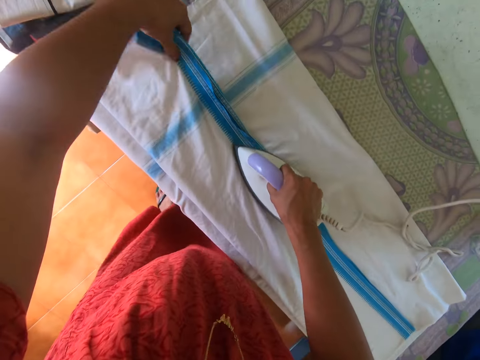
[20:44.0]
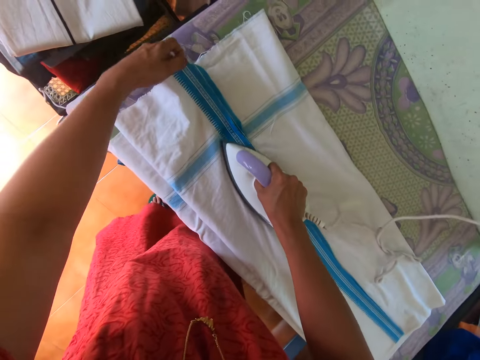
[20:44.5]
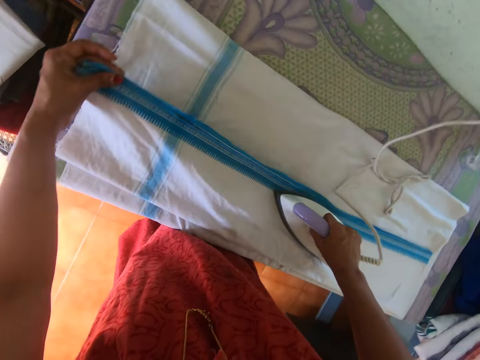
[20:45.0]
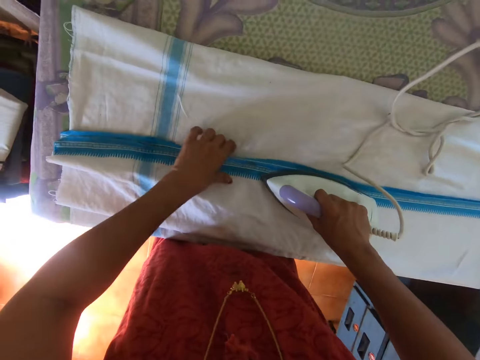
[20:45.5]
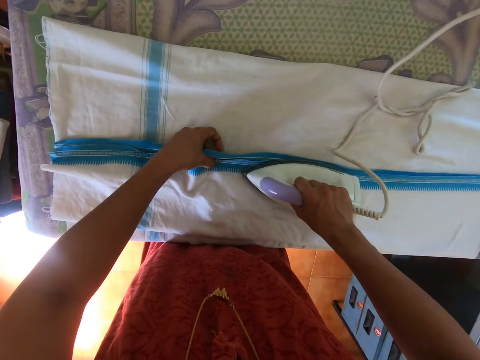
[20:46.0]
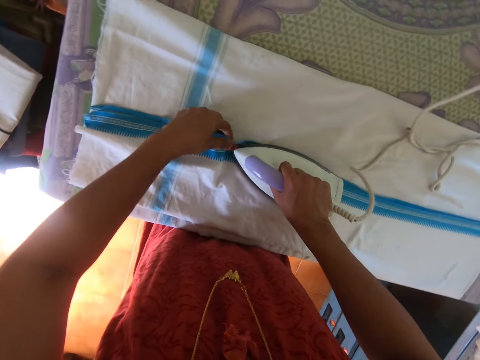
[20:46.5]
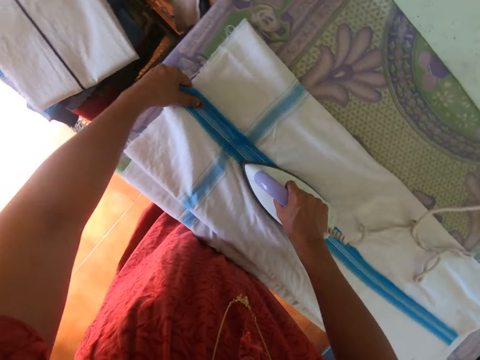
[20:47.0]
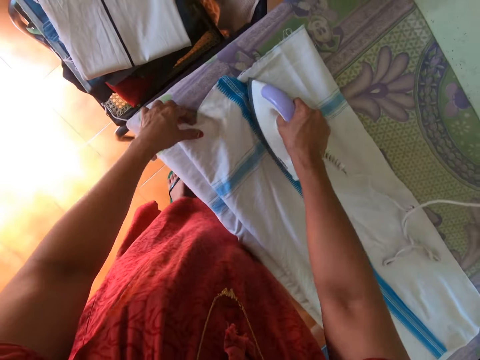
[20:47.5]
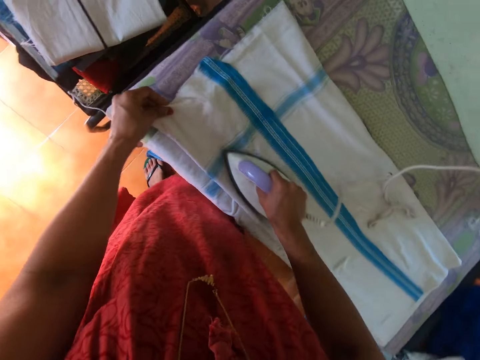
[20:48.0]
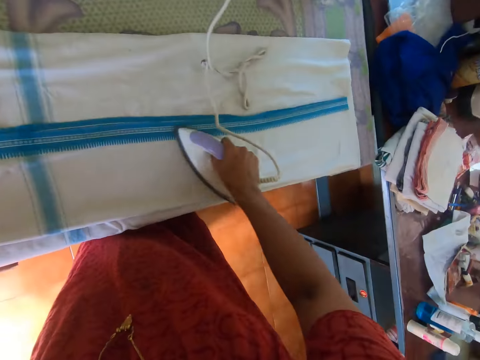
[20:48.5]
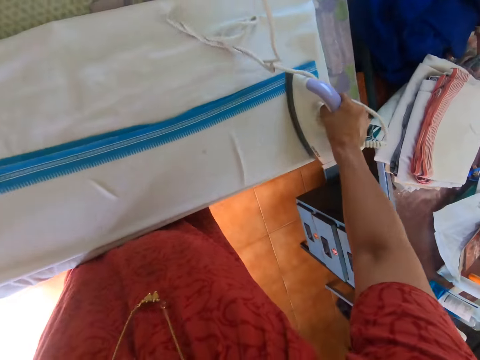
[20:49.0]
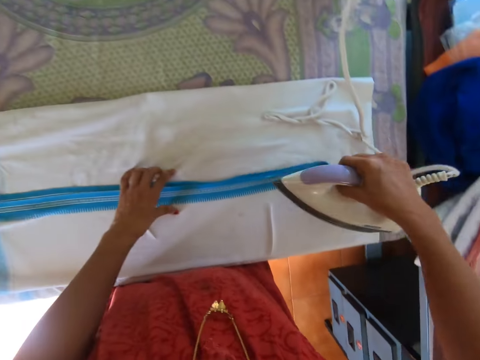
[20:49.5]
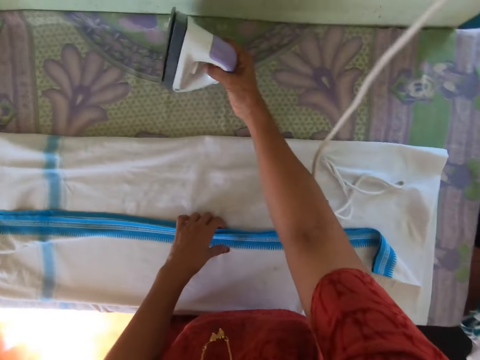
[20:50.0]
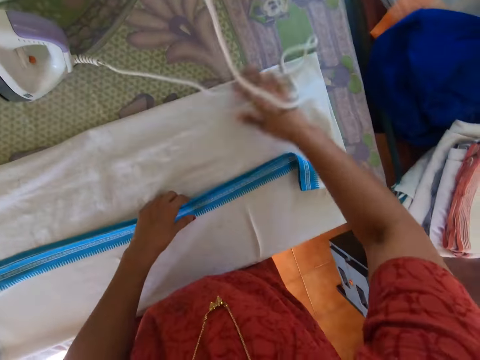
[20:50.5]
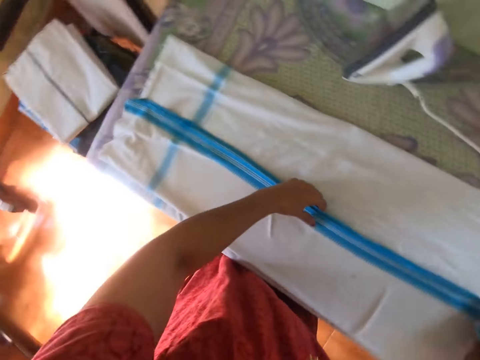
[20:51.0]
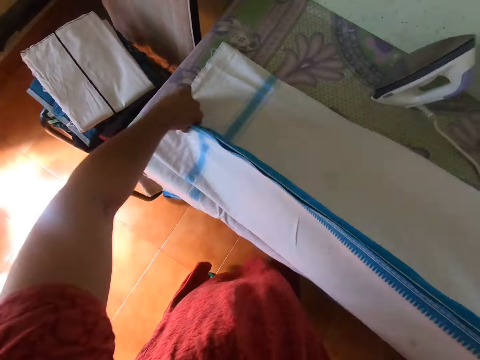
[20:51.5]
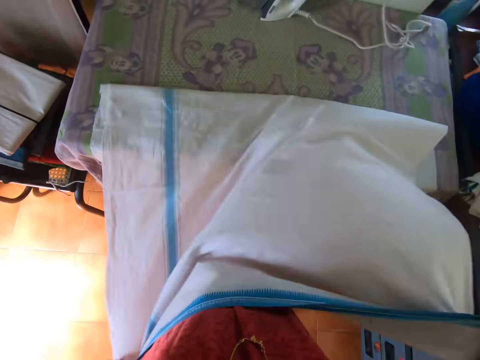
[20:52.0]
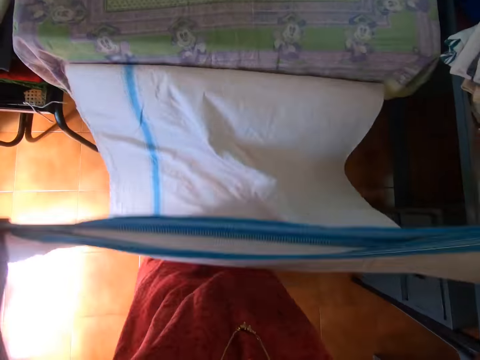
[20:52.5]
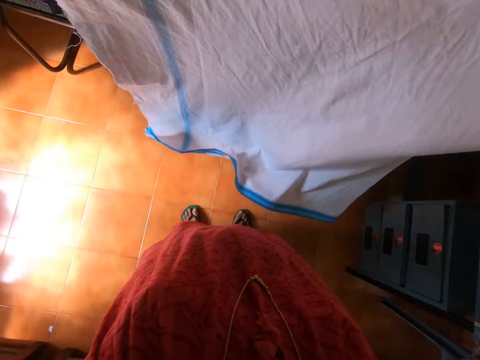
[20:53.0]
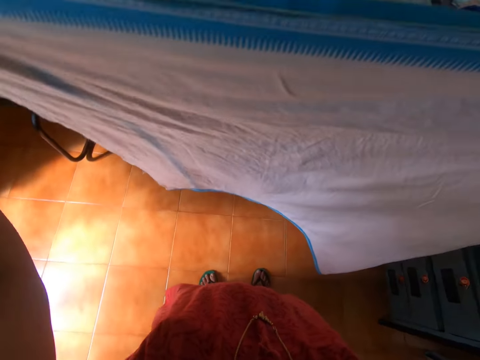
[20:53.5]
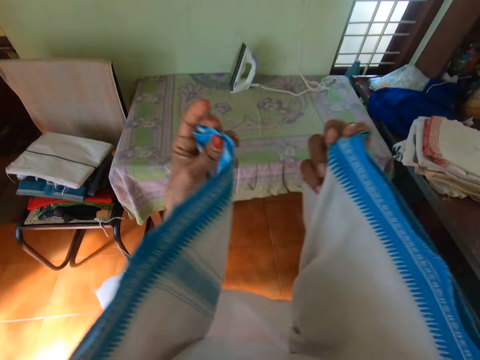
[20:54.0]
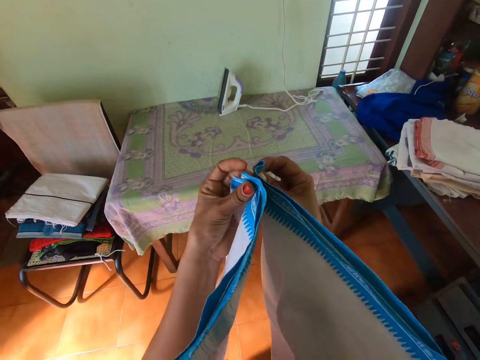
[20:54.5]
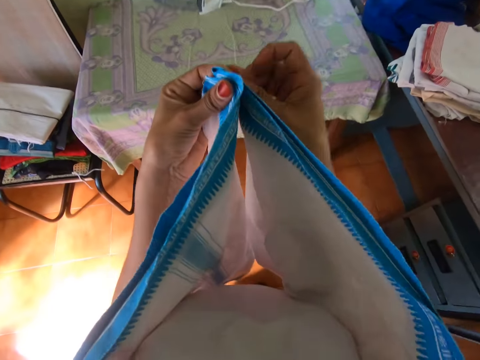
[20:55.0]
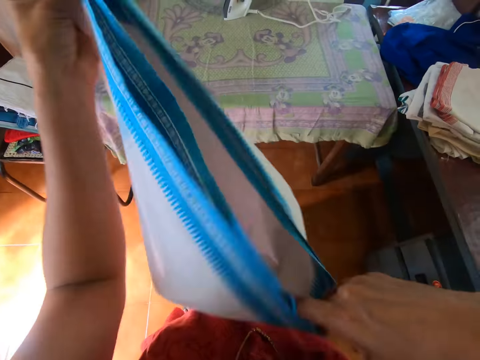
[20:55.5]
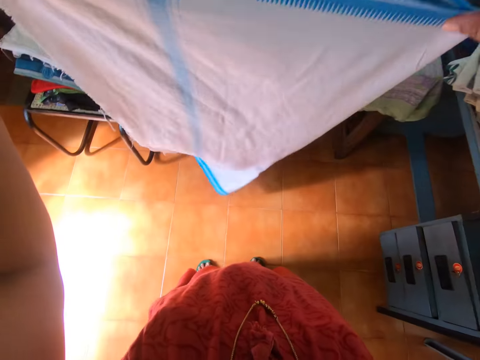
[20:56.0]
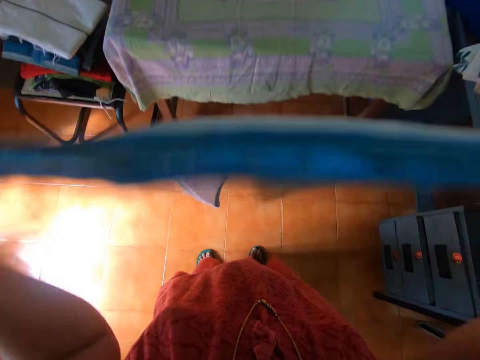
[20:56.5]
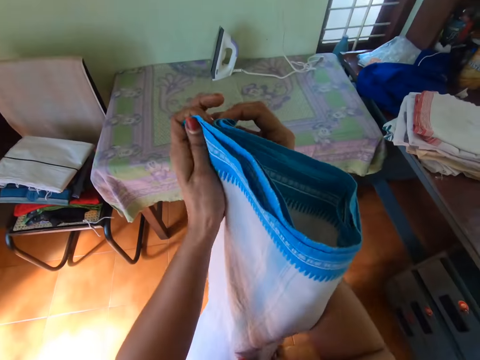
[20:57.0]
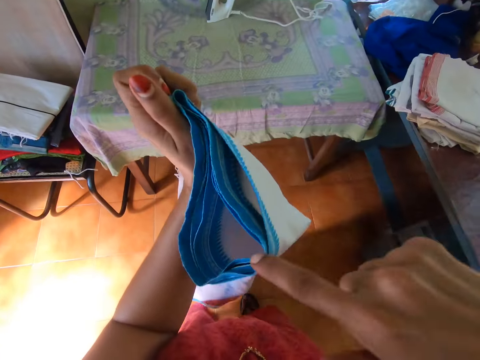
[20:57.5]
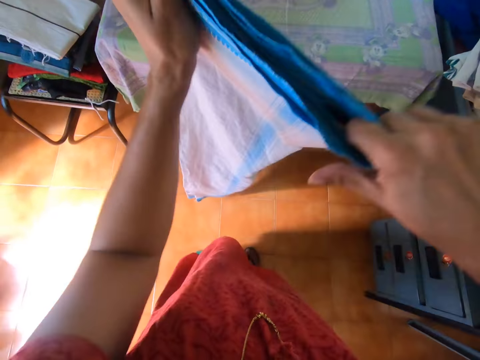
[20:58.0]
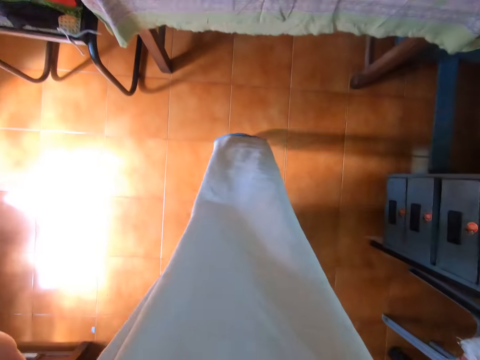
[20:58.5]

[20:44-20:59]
The camera wearer adjusts the cloth on the table with her left hand. She irons the cloth with the right hand. She aligns the cloth with the left hand. She irons the cloth with the right hand. She drops the iron on the table with her right hand. She adjusts the cloth on the table with both hands. She carries the cloth from the table with both hands. She folds the cloth with both hands. She folds the cloth again.

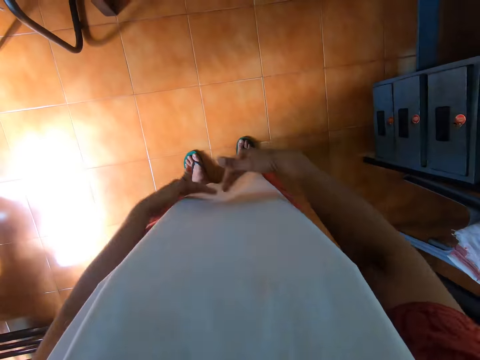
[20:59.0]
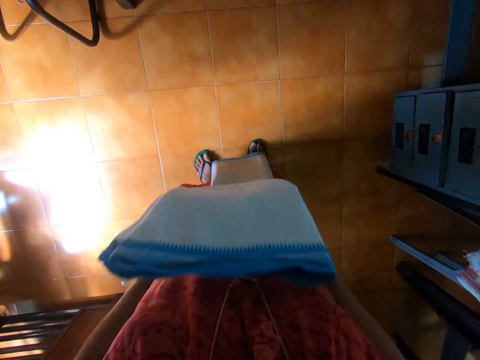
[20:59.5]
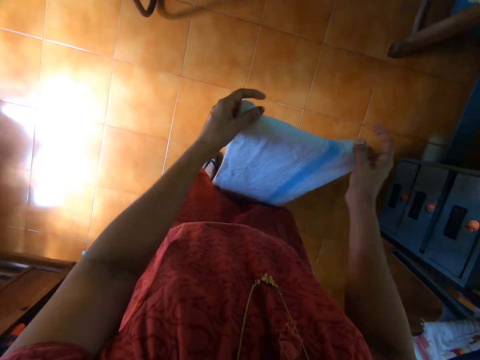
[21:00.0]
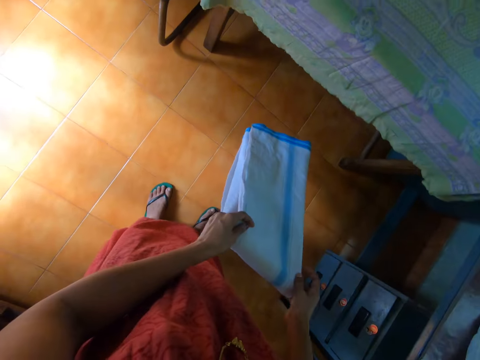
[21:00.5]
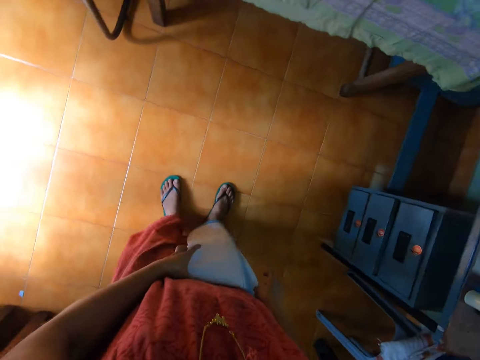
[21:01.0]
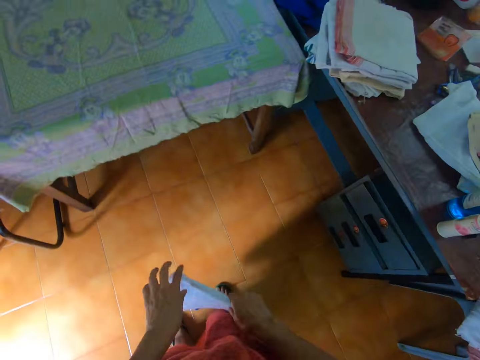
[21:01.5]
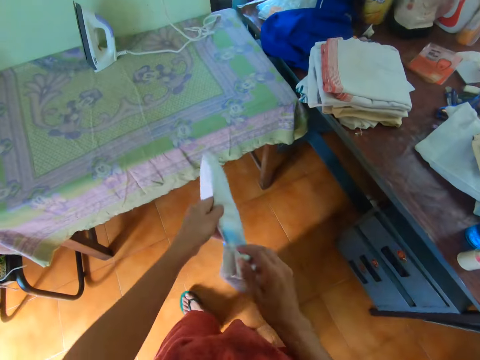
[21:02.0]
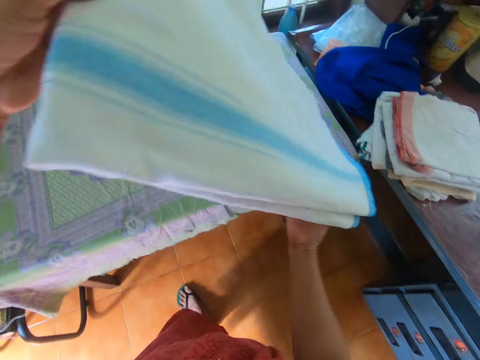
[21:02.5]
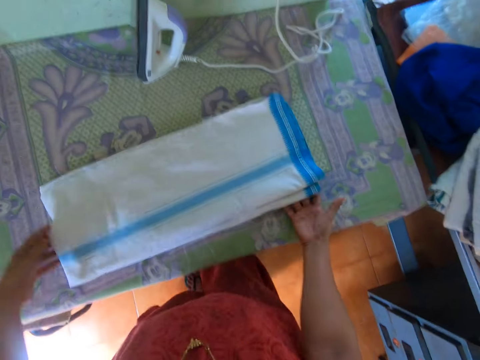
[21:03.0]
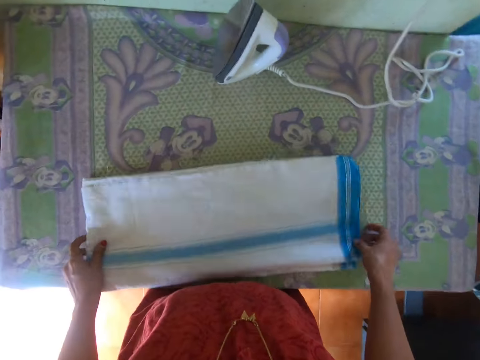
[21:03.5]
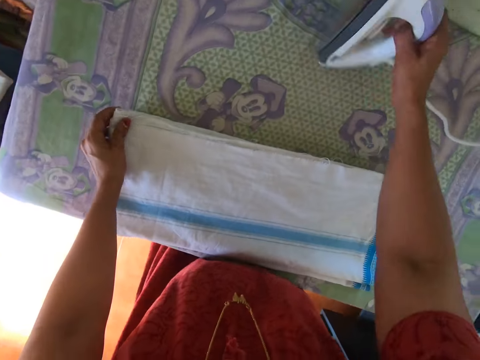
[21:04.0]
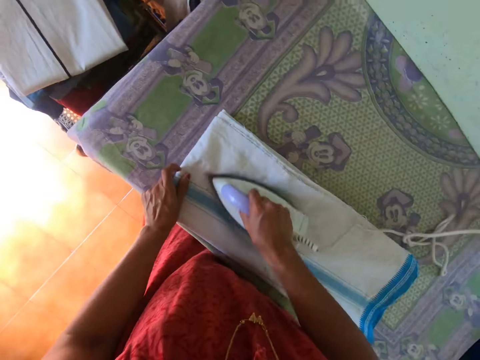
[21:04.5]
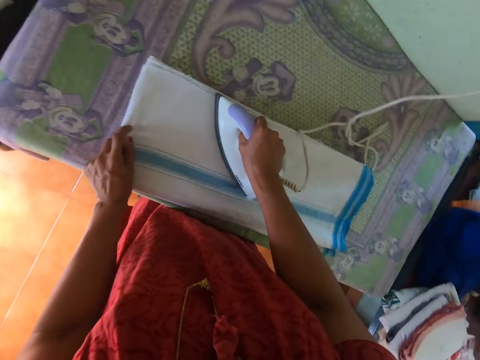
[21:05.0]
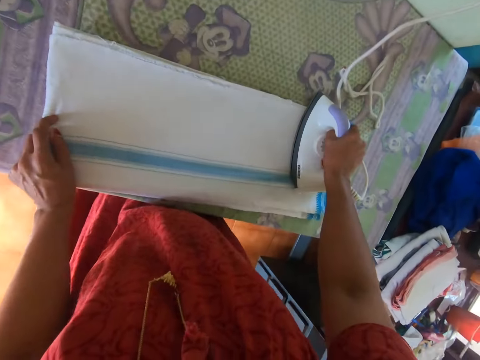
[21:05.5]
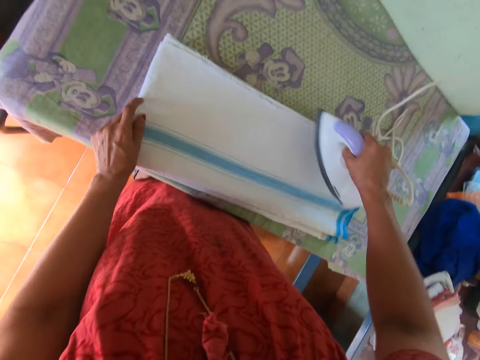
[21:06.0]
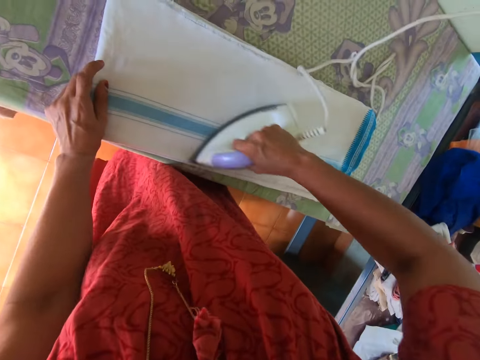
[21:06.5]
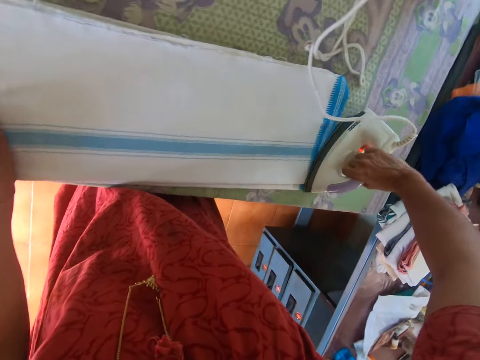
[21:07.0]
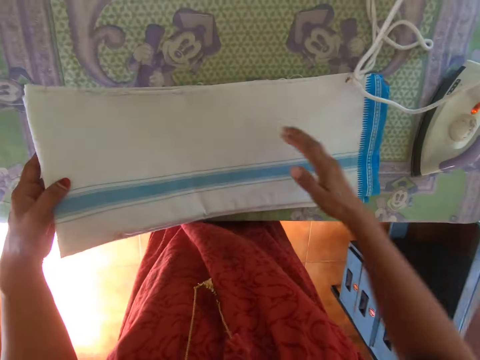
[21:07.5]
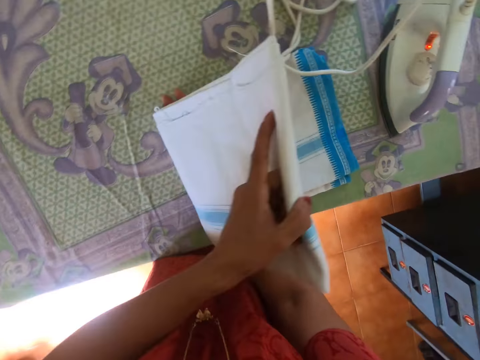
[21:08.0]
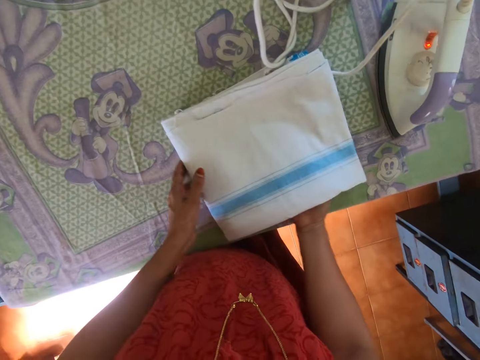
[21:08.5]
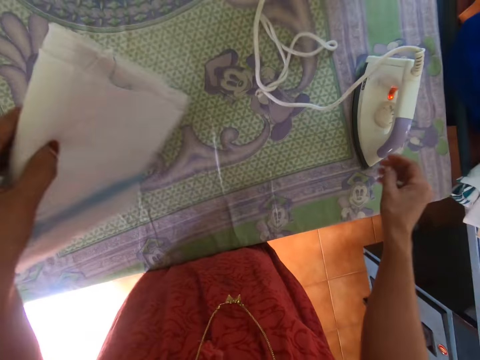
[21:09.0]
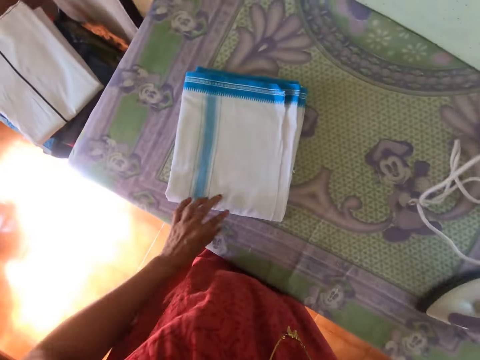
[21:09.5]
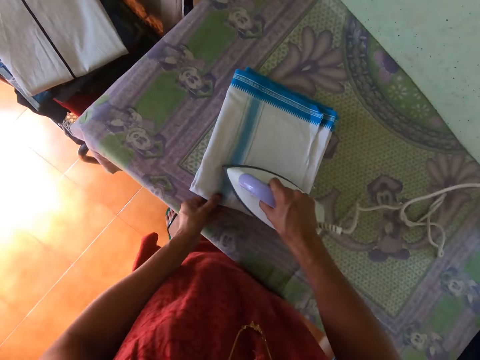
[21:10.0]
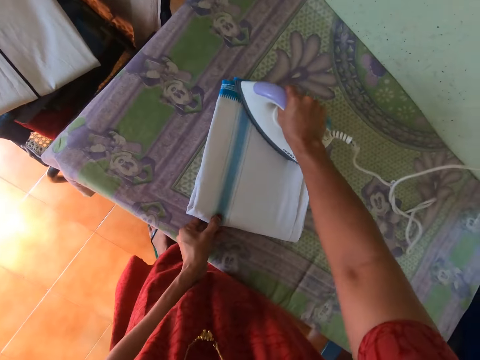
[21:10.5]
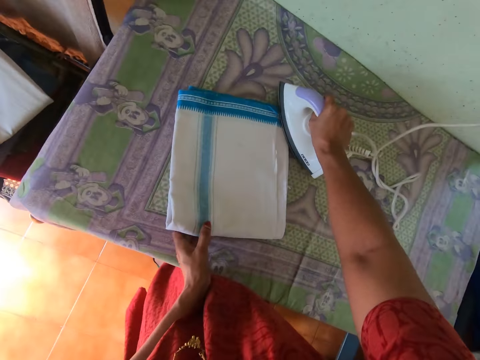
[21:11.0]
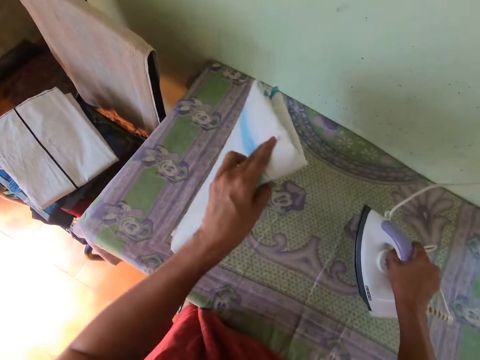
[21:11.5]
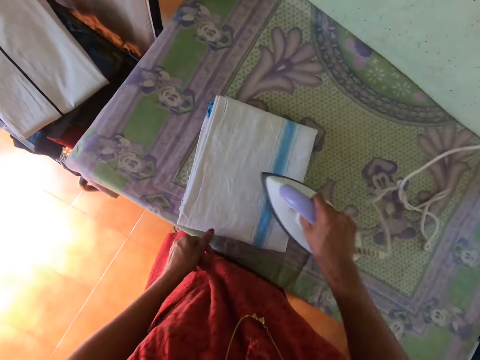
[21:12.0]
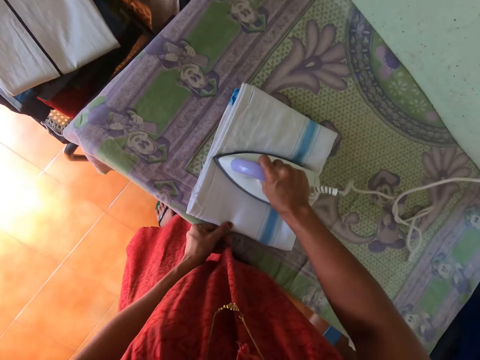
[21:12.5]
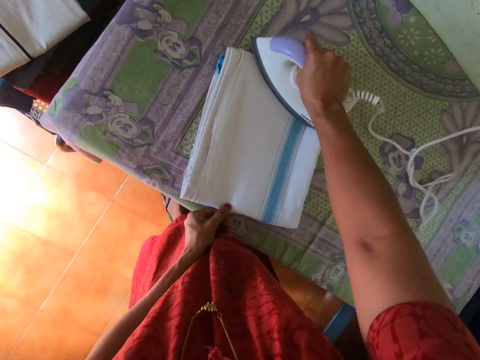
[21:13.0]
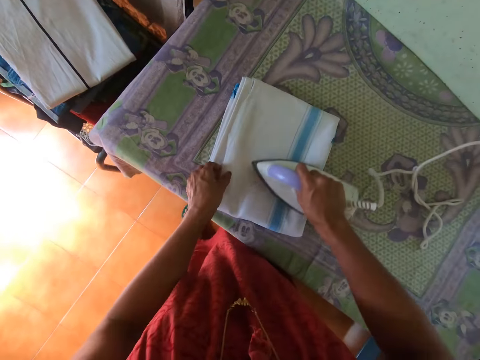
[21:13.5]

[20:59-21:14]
The camera wearer folds the cloth with both hands. She walks ahead. She drops the cloth on the table with both hands. She carries the iron from the table with her right hand. She irons the cloth with the iron in her right hand. She drops the iron on the table with her right hand. She folds the cloth with both hands. She carries the cloth from the table with her left hand. She turns the cloth with the left hand. She drops the cloth on the table with her left hand. She carries the iron from the table with her right hand. She irons the cloth with the iron in her right hand. She carries the cloth from the table with her left hand. She drops the cloth on the table with her left hand. She turns the cloth with the left hand. She irons the cloth with the iron in her right hand. She irons the cloth again.
